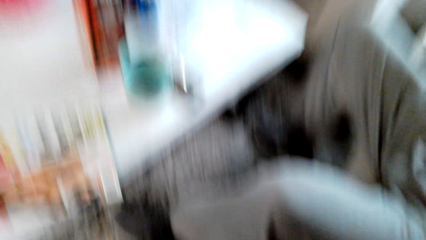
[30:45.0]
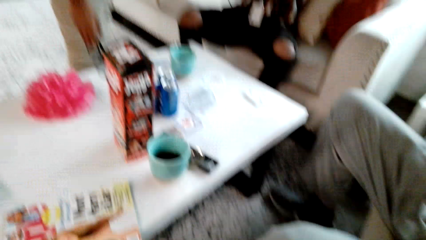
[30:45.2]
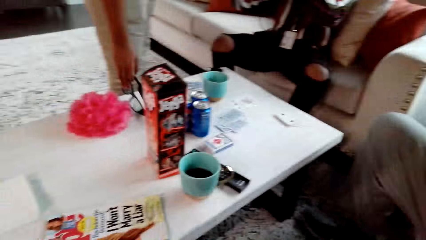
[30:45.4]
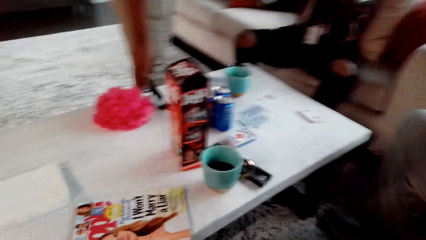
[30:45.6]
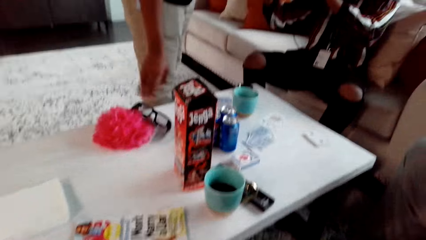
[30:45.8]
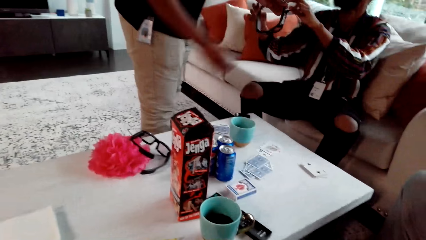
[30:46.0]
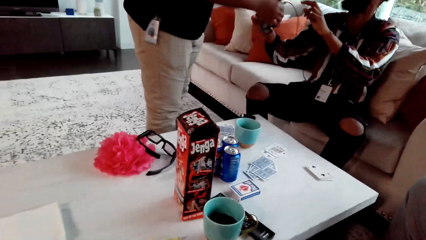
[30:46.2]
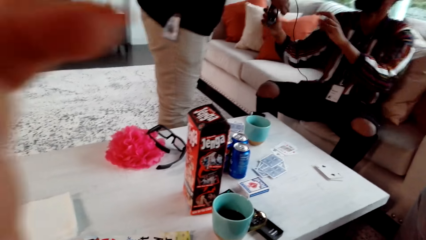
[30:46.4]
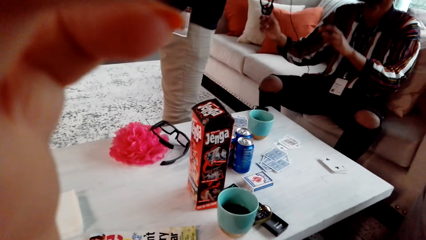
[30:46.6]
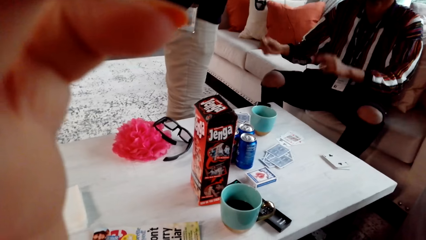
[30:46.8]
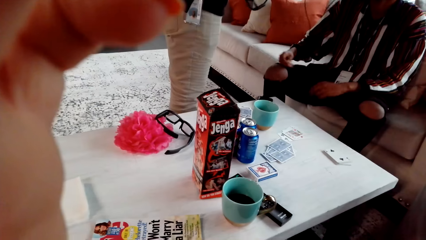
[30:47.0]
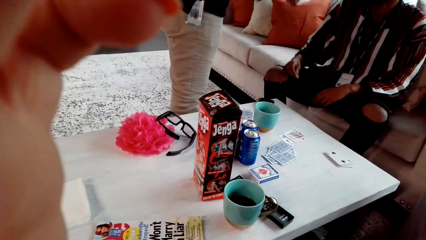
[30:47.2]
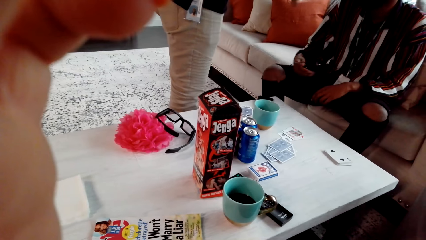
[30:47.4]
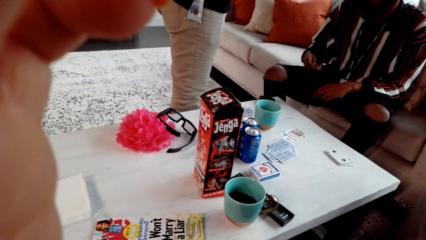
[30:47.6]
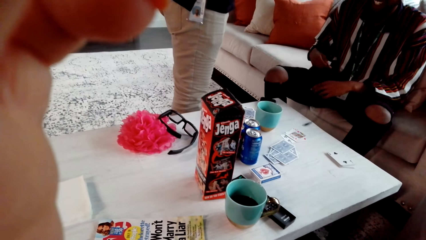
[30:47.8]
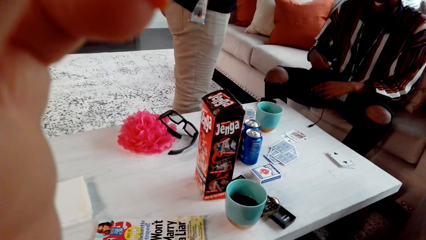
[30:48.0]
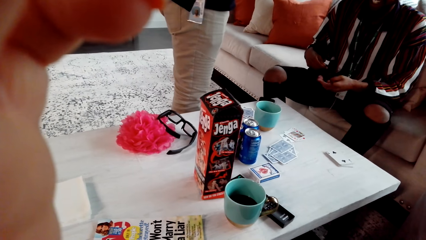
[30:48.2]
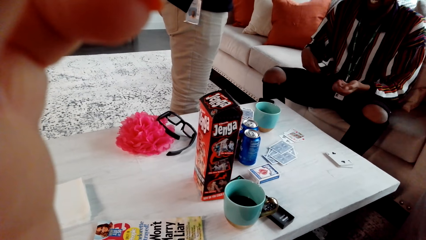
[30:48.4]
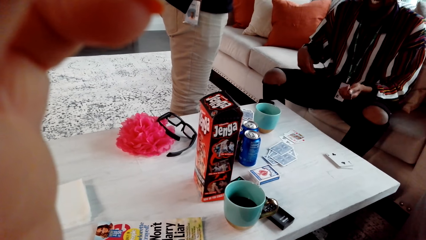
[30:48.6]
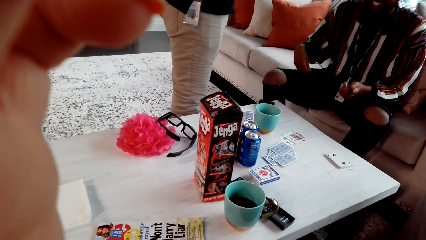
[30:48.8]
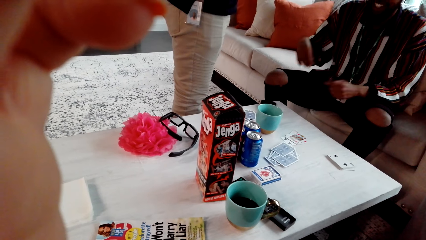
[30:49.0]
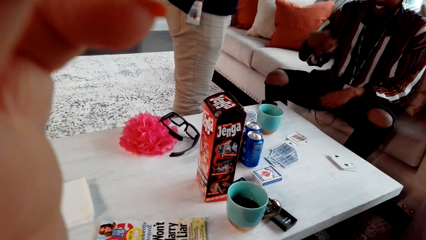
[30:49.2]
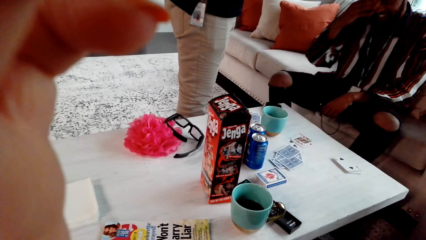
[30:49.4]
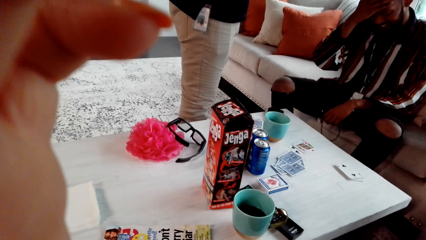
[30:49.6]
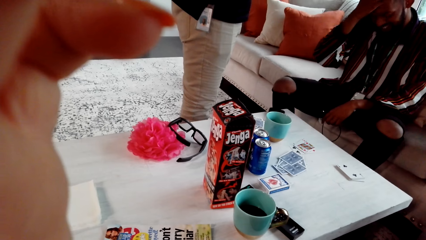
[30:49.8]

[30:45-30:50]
The camera wearer takes off the camera. A man speaks. Another man laughs.
